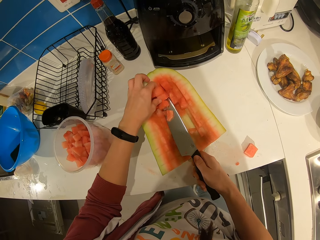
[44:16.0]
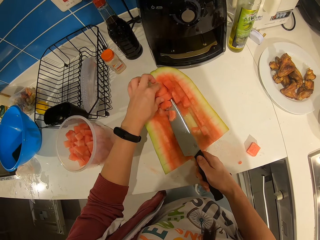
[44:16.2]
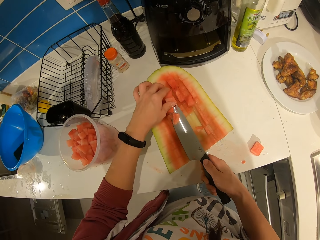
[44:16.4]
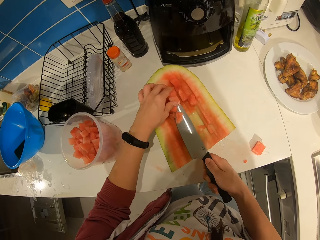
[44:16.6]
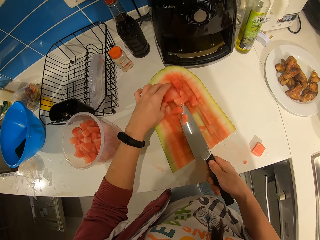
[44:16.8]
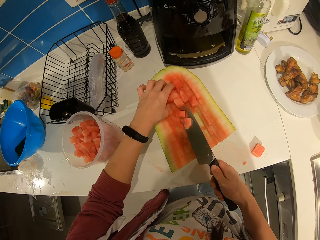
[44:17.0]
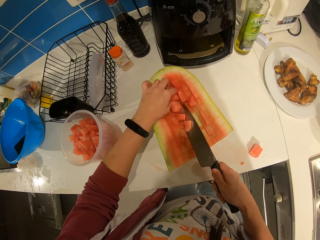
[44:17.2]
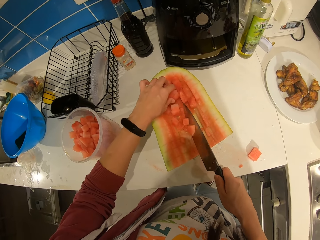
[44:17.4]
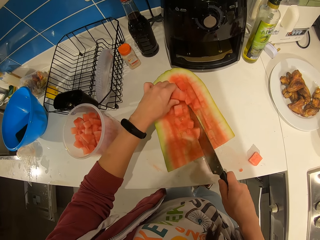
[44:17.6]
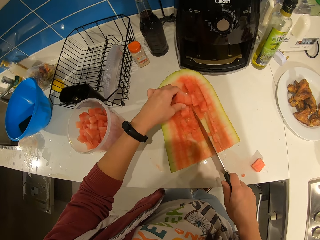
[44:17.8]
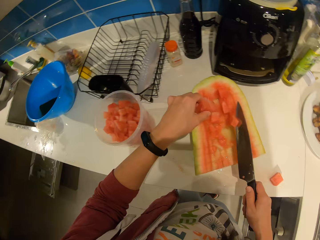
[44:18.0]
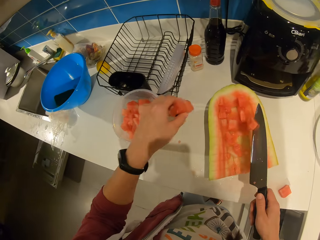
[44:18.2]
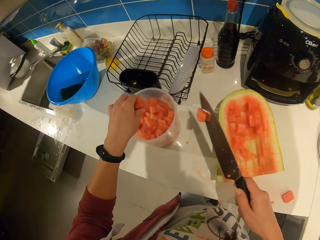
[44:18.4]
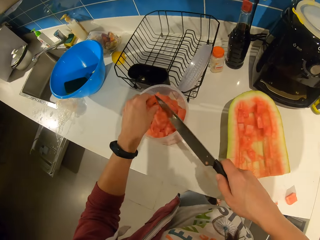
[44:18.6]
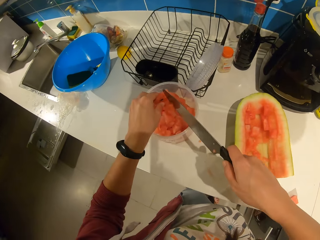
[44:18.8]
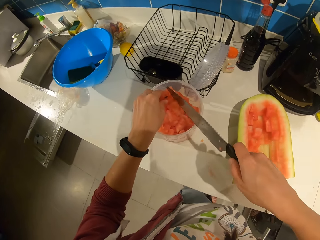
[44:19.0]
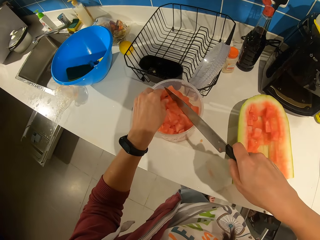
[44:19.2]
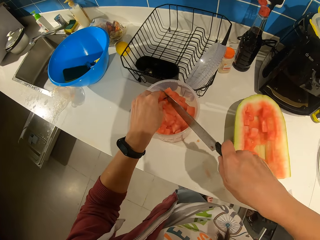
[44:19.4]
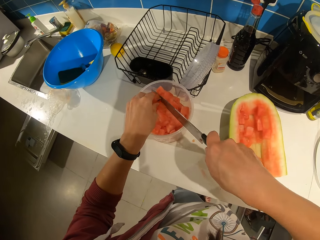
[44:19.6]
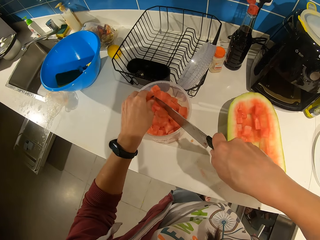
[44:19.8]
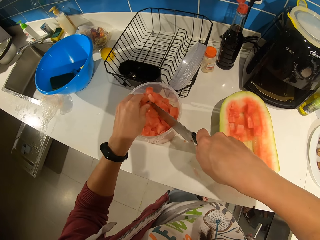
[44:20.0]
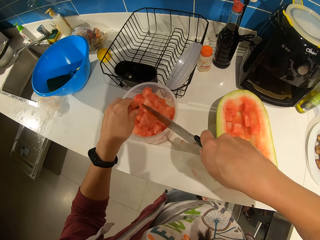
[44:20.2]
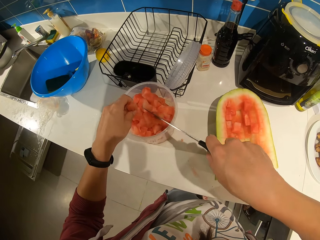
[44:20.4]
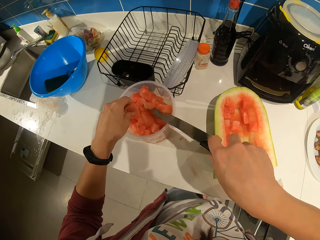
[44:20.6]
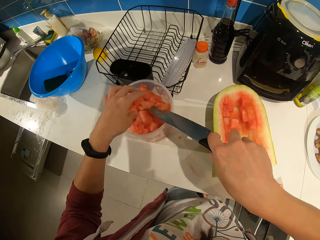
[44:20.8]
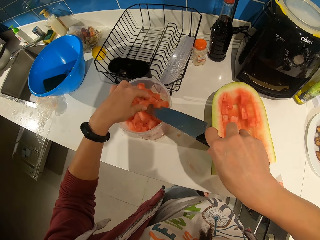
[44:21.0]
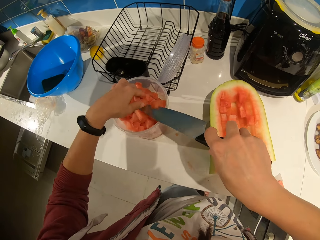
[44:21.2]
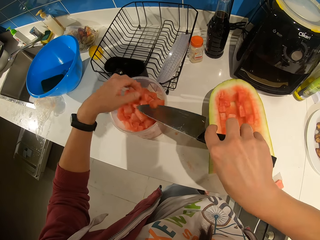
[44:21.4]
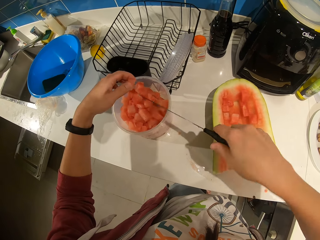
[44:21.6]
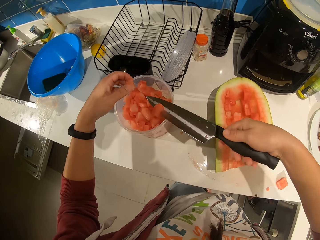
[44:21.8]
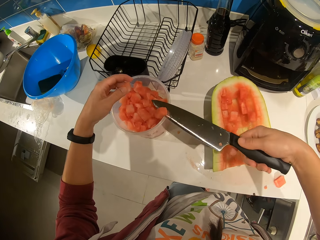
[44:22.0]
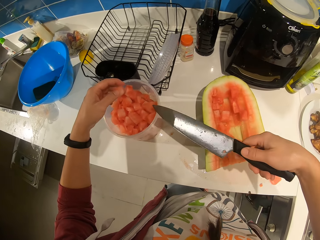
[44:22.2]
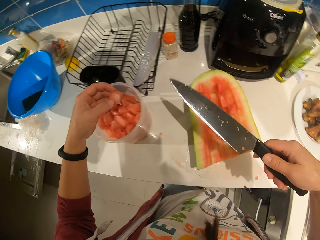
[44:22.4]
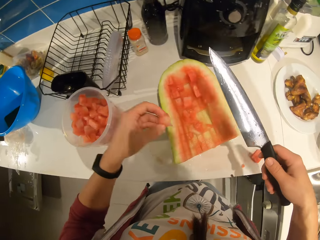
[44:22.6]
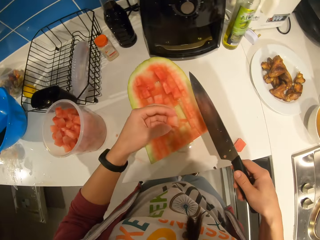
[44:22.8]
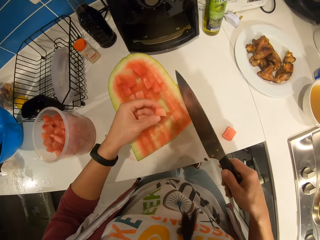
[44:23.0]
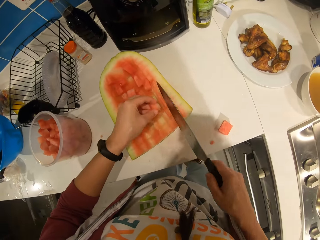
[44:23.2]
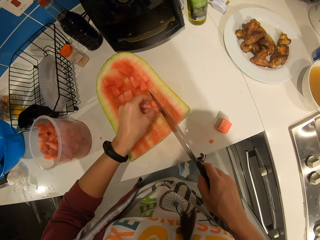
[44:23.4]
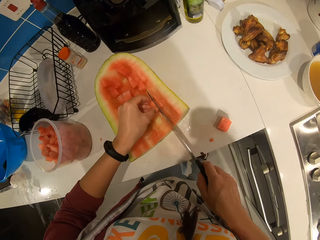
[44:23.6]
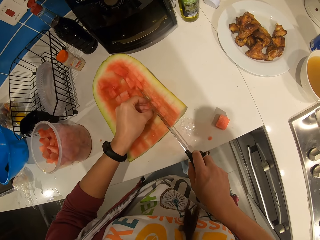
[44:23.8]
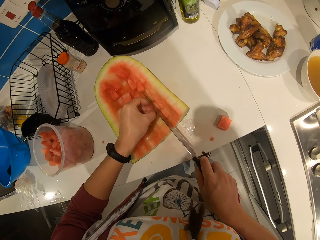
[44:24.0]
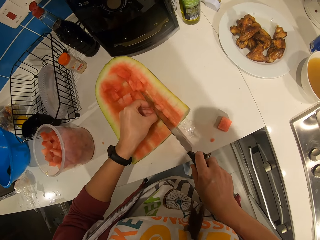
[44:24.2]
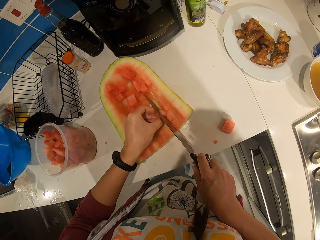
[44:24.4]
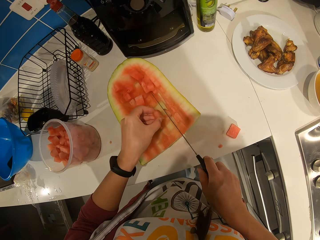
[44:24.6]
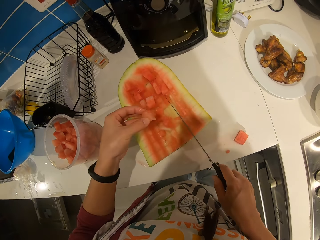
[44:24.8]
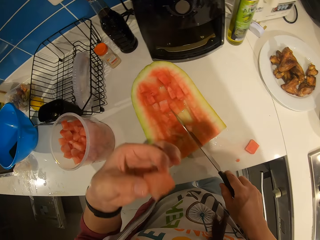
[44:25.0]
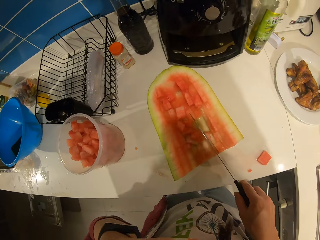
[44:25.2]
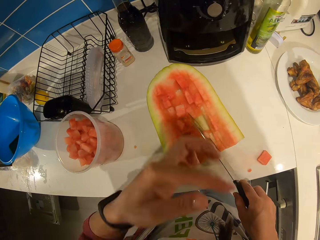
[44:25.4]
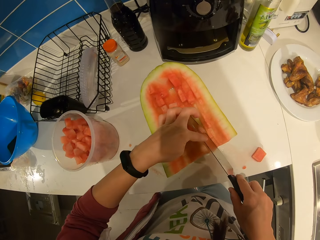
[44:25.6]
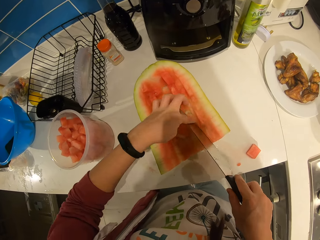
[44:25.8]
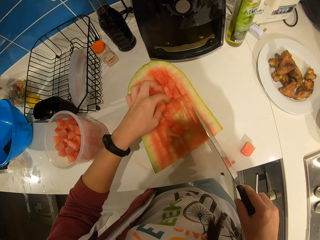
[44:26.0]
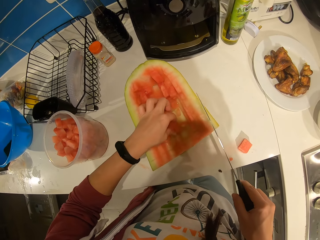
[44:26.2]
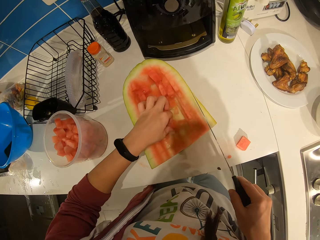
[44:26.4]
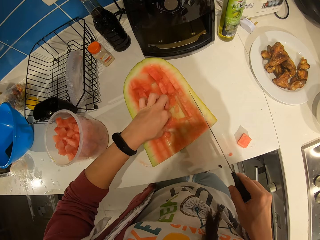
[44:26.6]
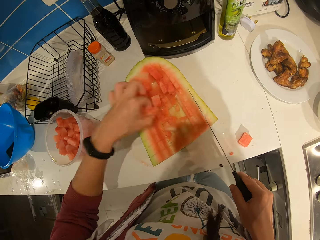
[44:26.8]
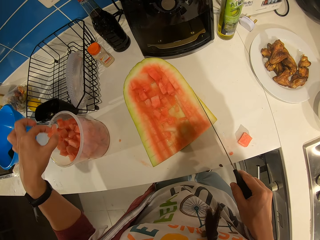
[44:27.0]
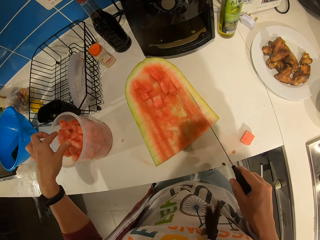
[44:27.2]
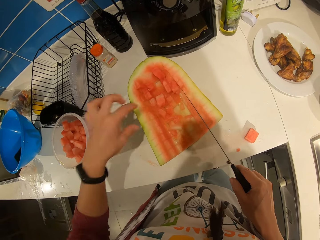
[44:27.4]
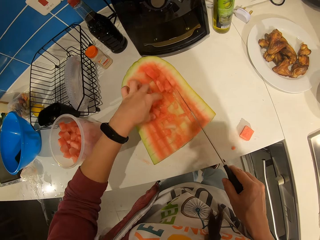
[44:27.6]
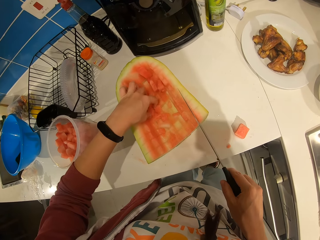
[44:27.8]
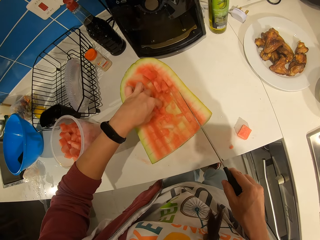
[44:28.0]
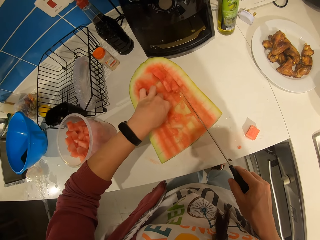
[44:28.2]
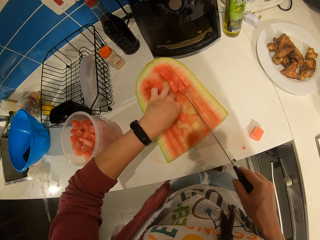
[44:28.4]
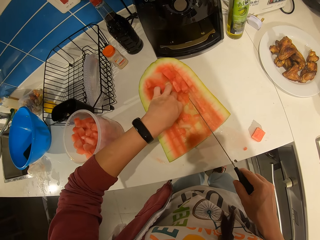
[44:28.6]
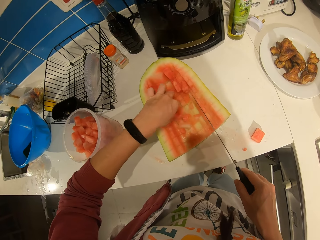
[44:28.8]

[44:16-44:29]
The camera wearer picks the pieces of watermelon. He drops the watermelon pieces in the plastic container with his hand. He holds the pieces of watermelon. He cuts the watermelon pieces in the container. He holds the piece of watermelon, puts the piece of watermelon on the watermelon, and cuts another watermelon piece in the watermelon. He picks the piece of watermelon and eats the piece of watermelon. He picks the piece of watermelon. He drops the watermelon pieces in the plastic container with his hand.

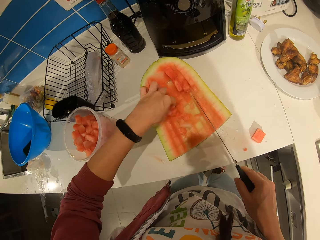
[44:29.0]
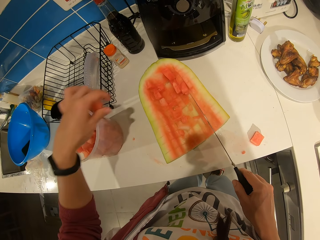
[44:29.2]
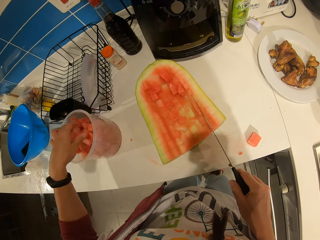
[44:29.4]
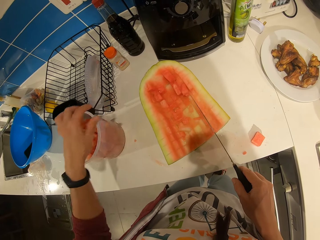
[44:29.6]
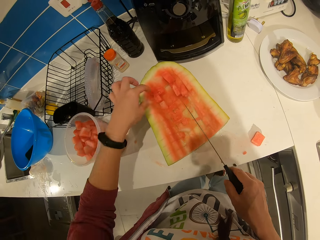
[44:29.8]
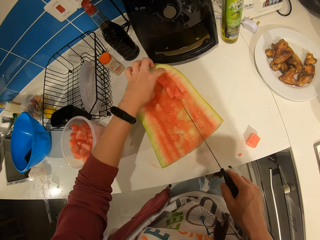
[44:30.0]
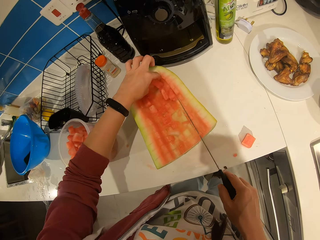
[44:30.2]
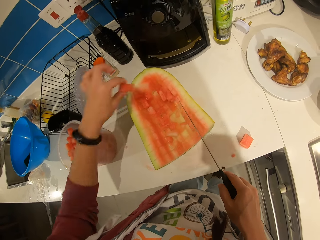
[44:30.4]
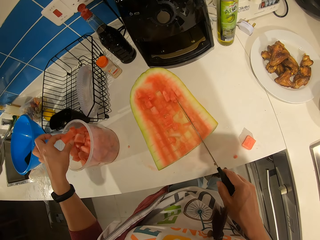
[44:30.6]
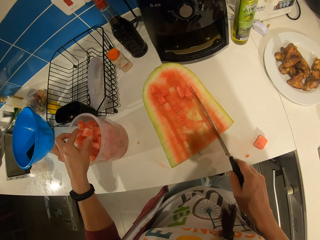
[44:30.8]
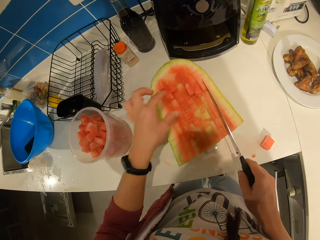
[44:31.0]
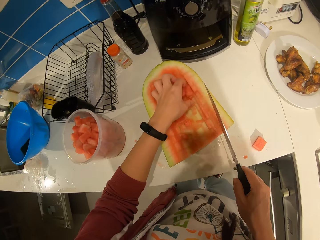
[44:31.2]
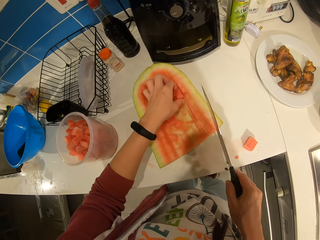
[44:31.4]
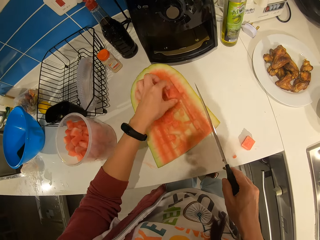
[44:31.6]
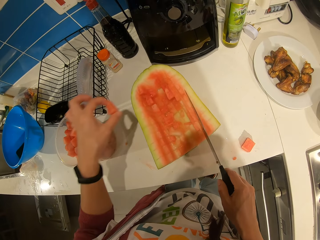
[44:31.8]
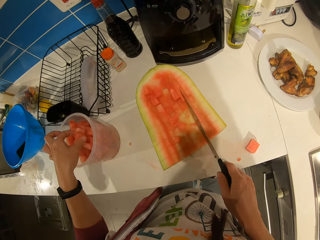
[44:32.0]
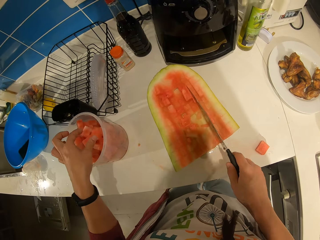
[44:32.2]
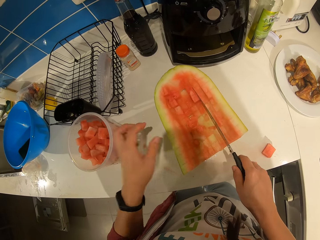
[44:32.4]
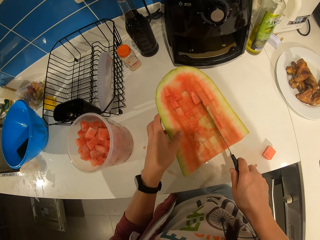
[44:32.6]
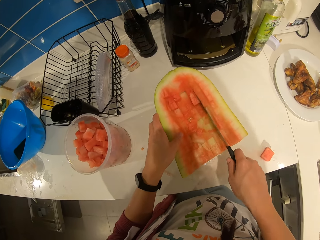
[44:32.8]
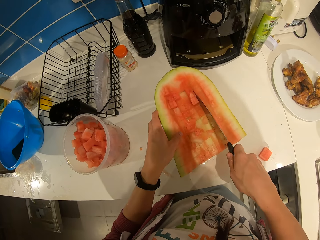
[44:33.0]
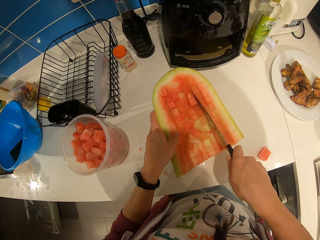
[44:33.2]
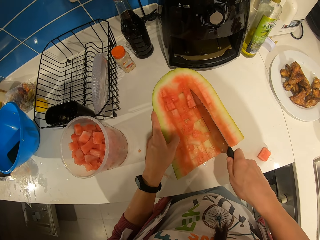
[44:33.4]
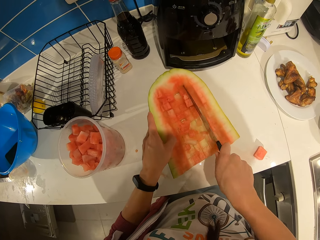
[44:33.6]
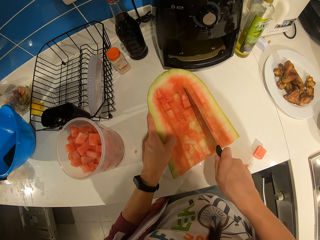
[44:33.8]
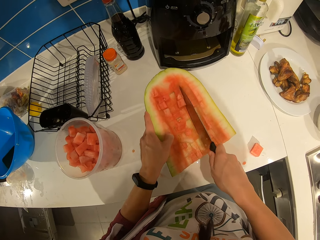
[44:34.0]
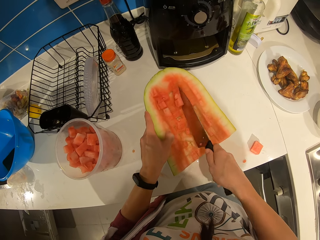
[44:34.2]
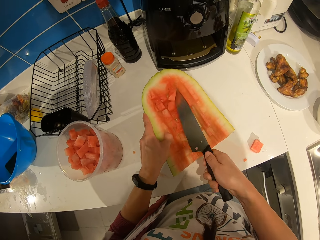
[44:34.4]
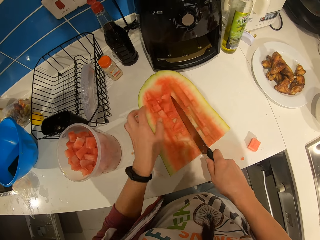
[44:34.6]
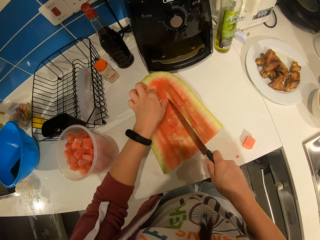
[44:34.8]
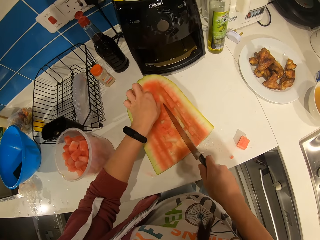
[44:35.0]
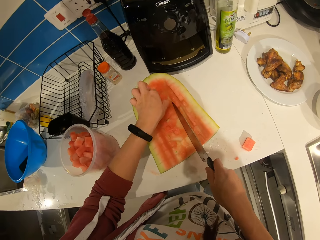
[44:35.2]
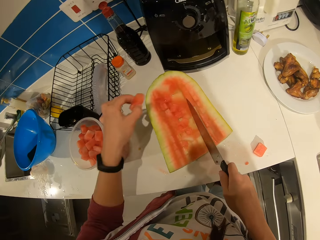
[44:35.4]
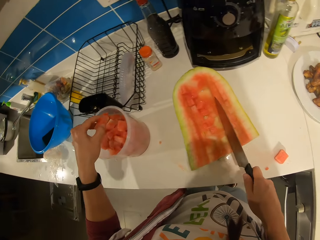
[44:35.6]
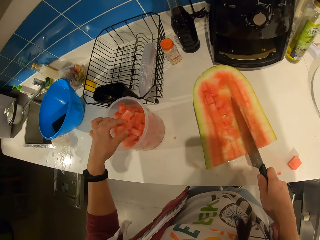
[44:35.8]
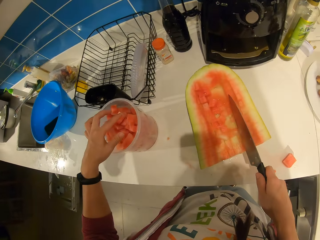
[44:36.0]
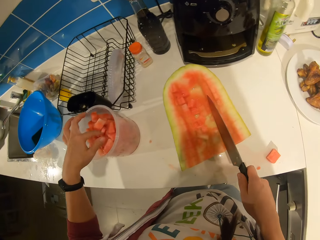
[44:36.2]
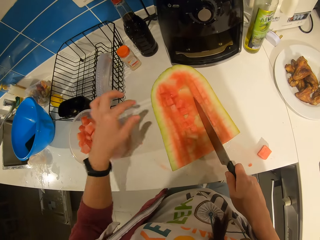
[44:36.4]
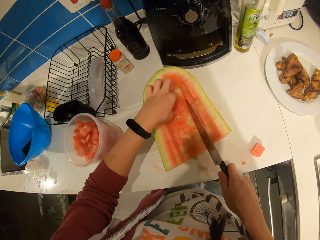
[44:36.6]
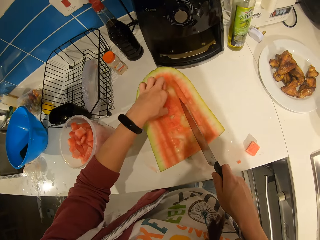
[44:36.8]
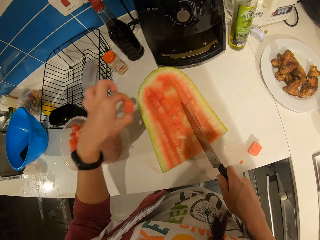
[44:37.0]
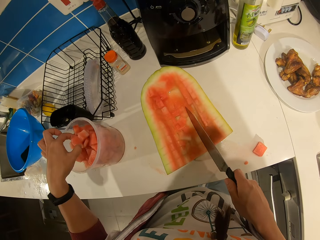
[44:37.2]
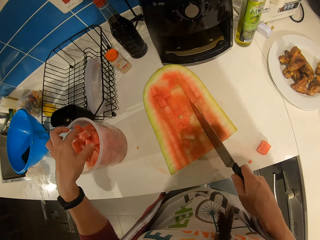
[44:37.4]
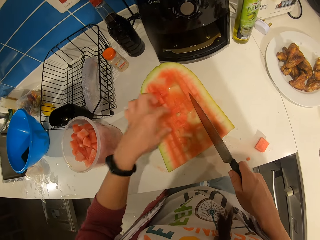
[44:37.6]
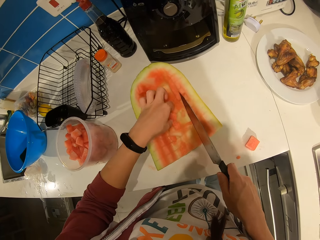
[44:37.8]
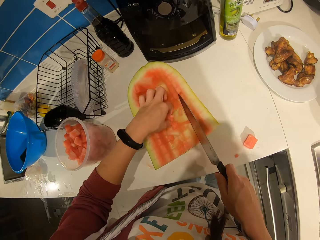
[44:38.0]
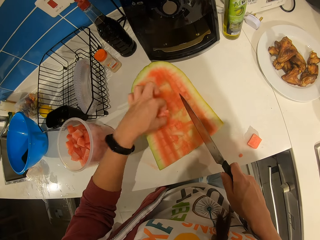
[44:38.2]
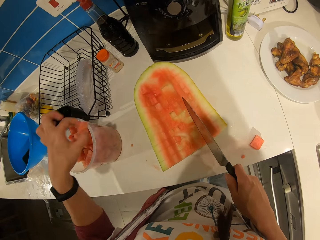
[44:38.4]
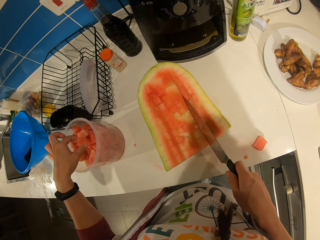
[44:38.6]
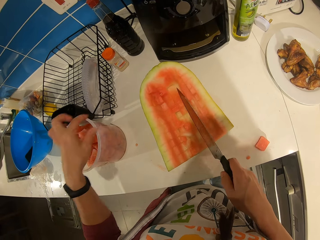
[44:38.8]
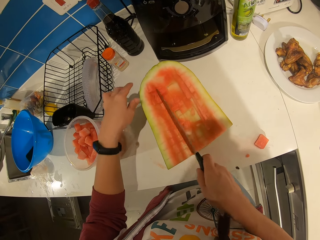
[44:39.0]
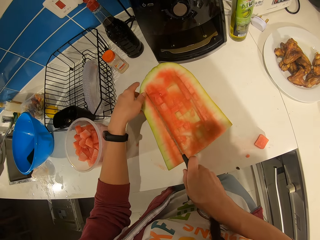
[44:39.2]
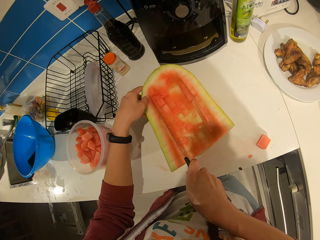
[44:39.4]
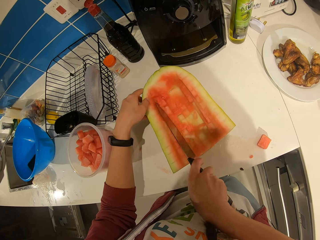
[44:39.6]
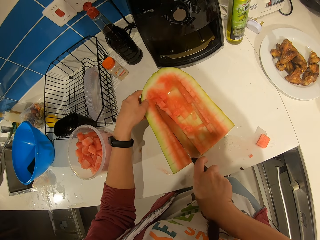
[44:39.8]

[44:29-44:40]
The camera wearer picks the piece of watermelon and puts the piece of watermelon in the plastic container. He picks the piece of watermelon and puts the piece of watermelon in the plastic container. He picks the piece of watermelon and puts the piece of watermelon in the plastic container. He cuts through the watermelon with the knife. He picks the piece of watermelon. He drops the watermelon pieces in the plastic container with his hand. He picks the piece of watermelon and puts the piece of watermelon in the plastic container. He picks the piece of watermelon and puts the piece of watermelon in the plastic container.
